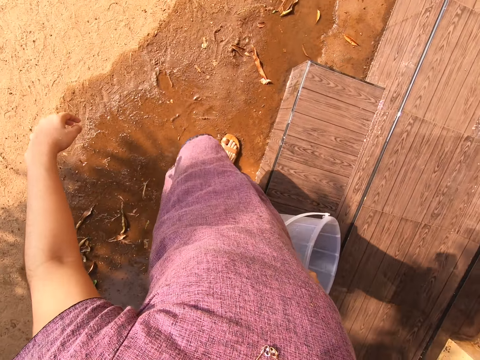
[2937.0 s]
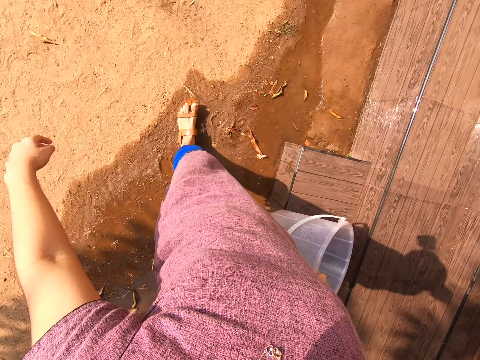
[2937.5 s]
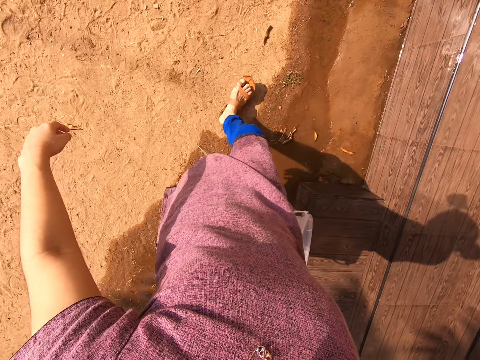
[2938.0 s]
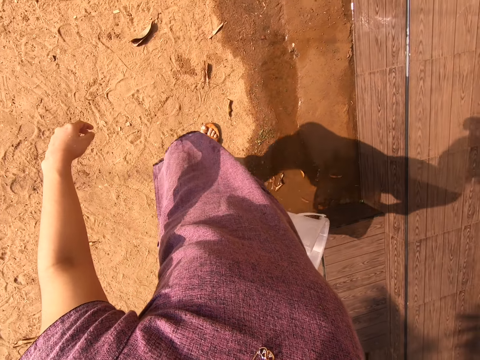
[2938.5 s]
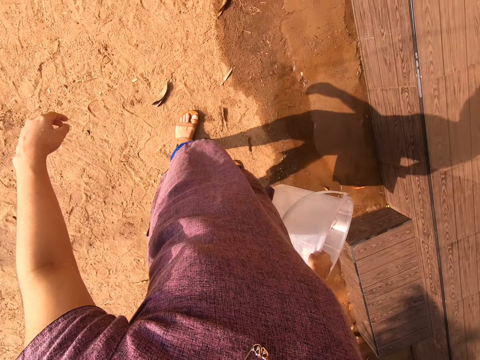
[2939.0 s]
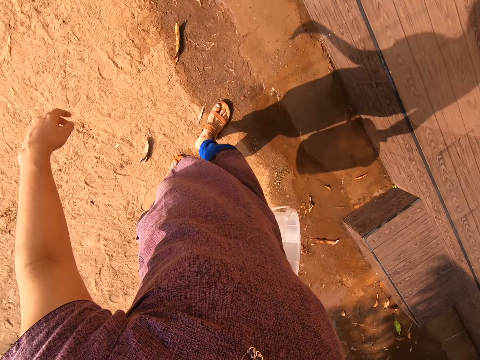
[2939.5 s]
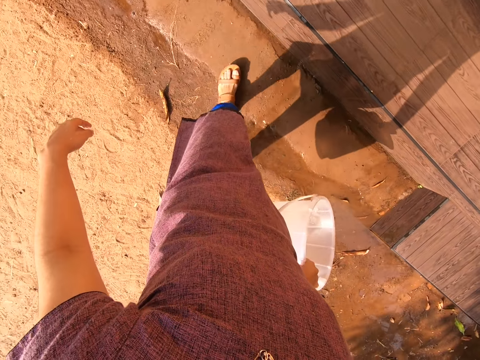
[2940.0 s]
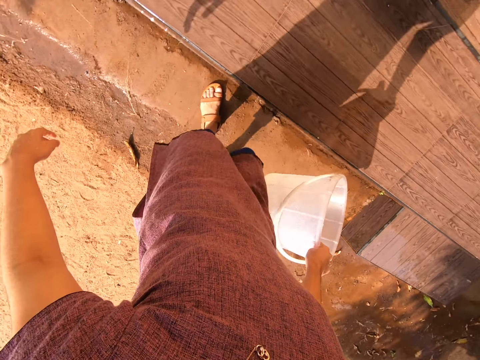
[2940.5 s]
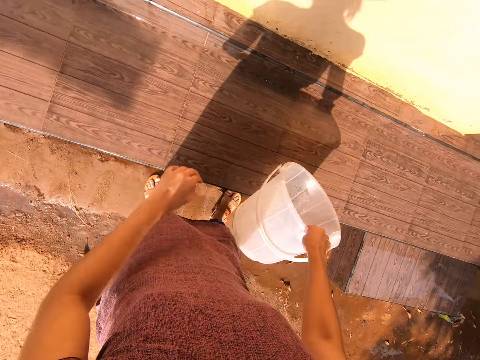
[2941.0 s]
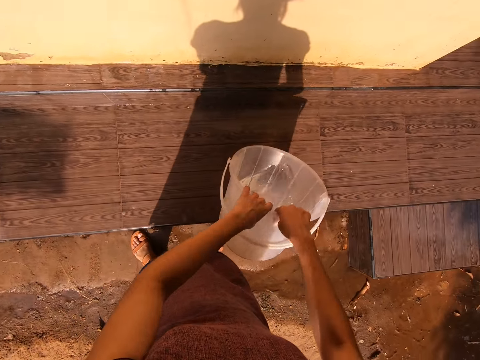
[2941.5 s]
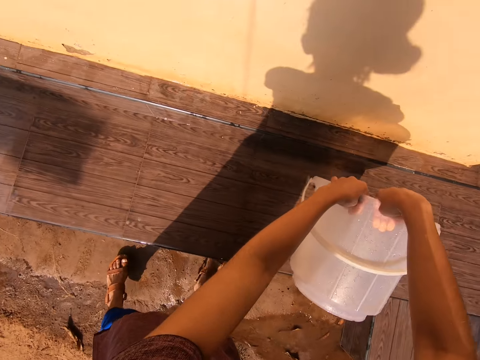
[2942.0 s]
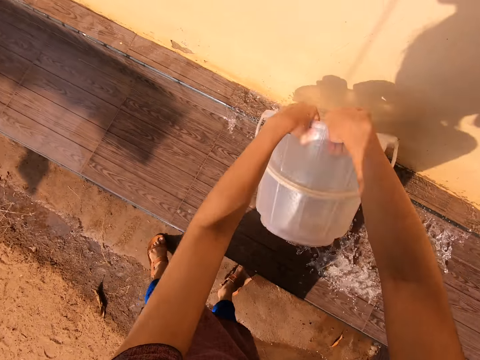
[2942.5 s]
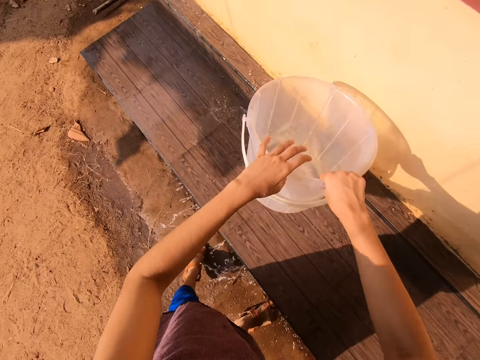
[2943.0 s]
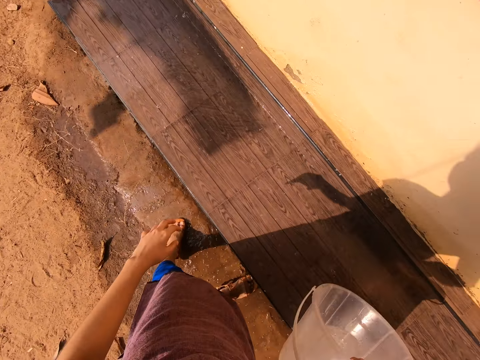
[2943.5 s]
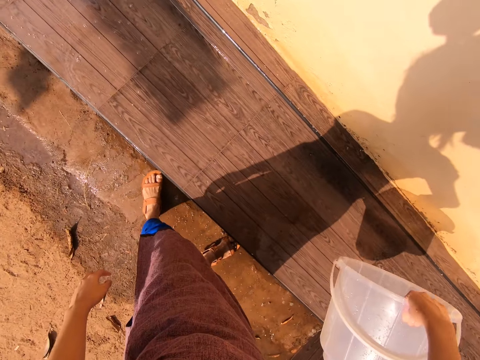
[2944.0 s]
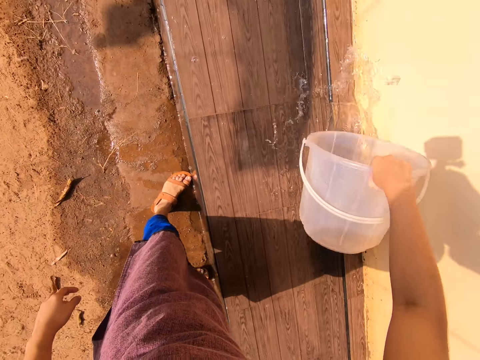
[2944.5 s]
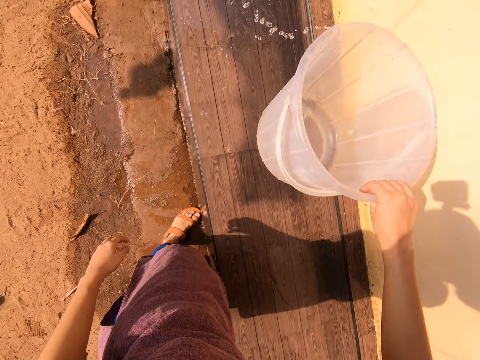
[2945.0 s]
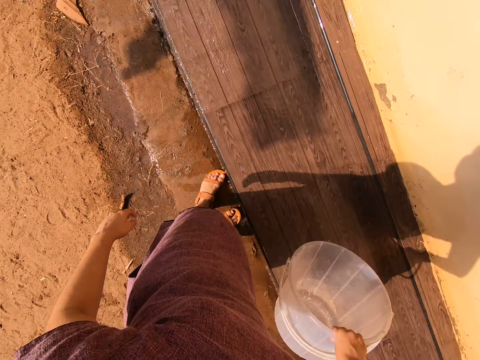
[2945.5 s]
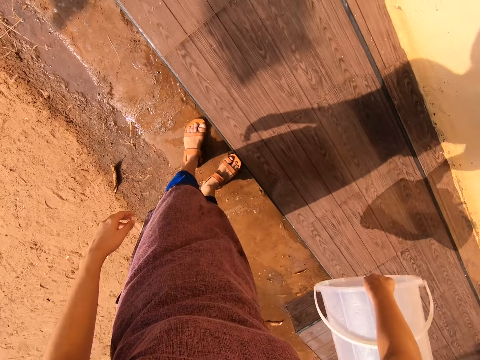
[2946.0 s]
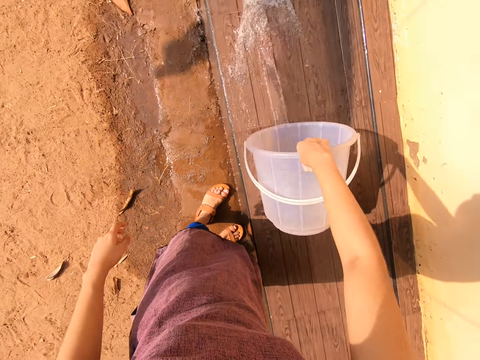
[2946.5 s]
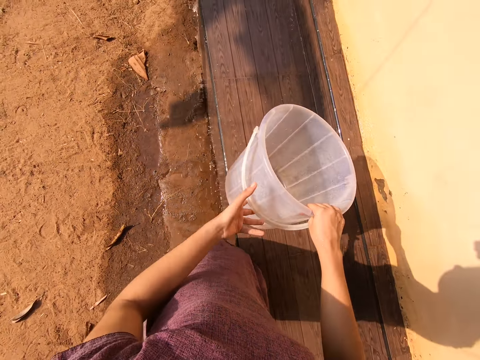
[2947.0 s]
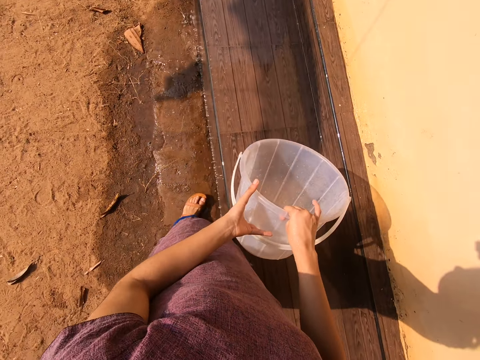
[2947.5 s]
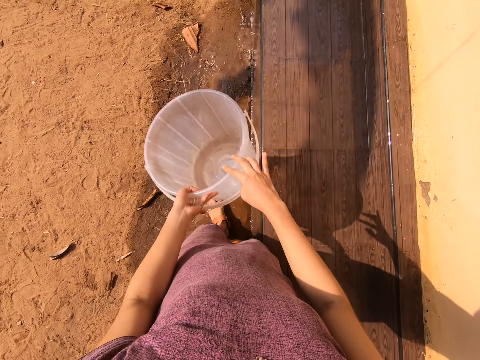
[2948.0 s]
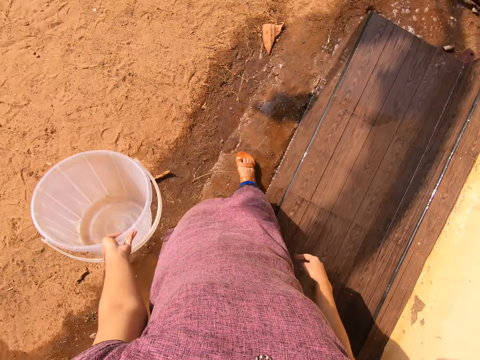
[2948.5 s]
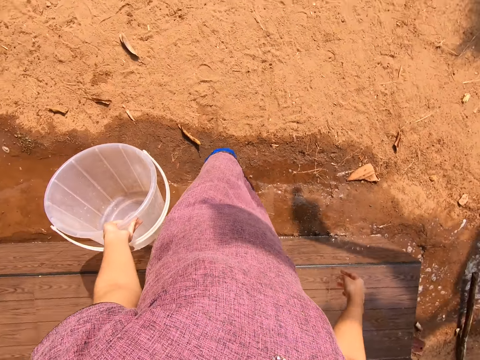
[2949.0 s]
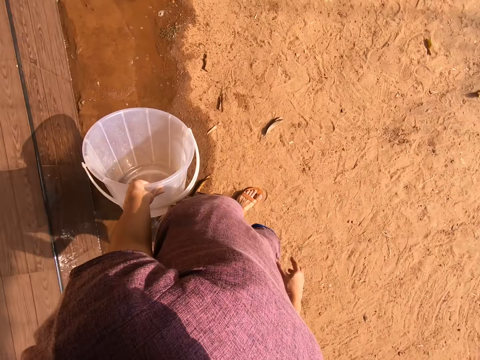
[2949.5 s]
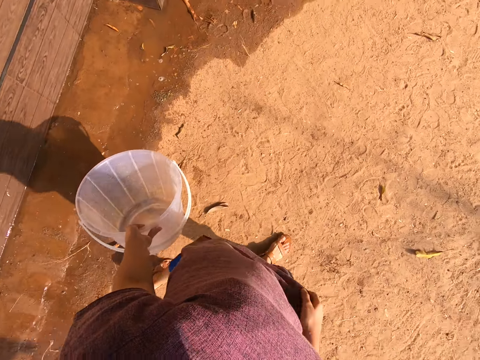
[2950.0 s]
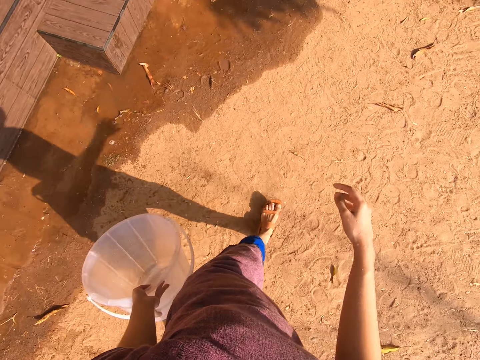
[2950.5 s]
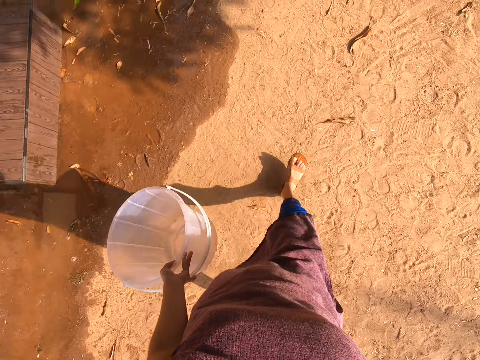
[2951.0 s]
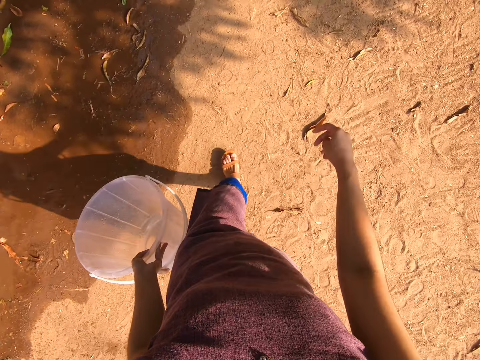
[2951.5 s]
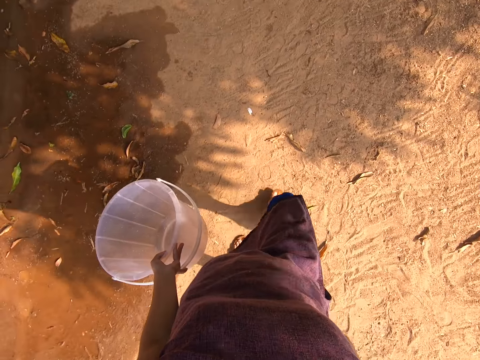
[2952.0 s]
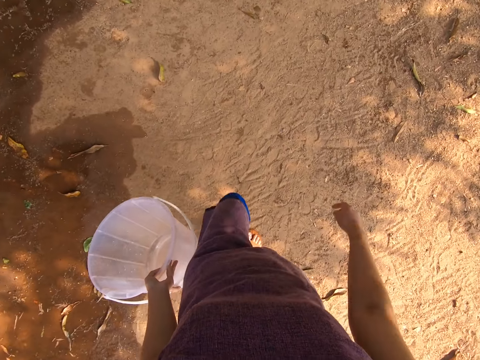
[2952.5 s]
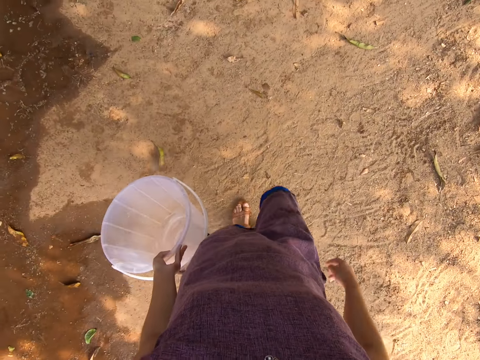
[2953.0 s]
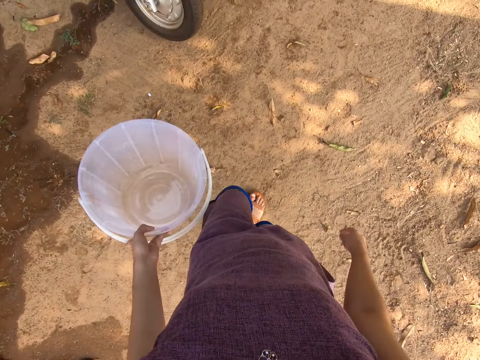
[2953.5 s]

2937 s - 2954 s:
The camera wearer cleans the platform with water in the bucket in her hands. She removes her left hand from the bucket. She cleans the platform with water in the bucket in her right hand. She passes the bucket to her left hand. She walks towards the tap.

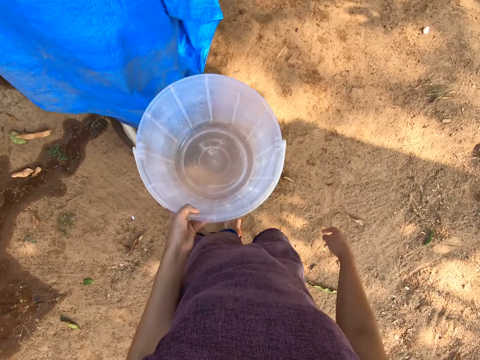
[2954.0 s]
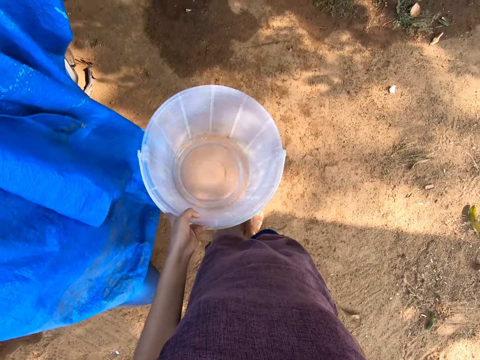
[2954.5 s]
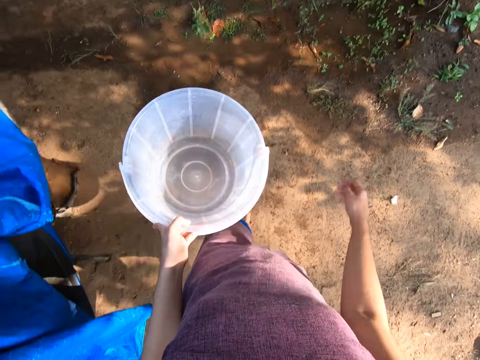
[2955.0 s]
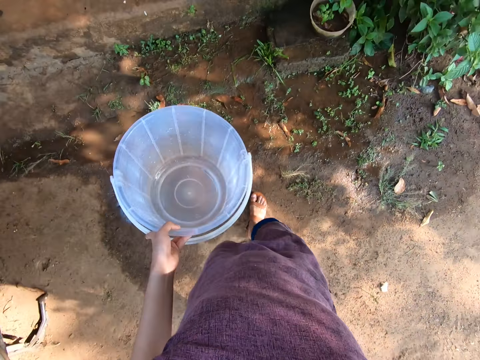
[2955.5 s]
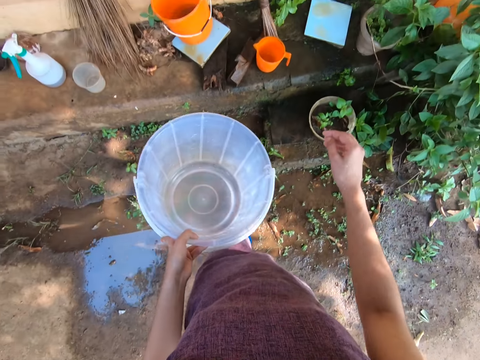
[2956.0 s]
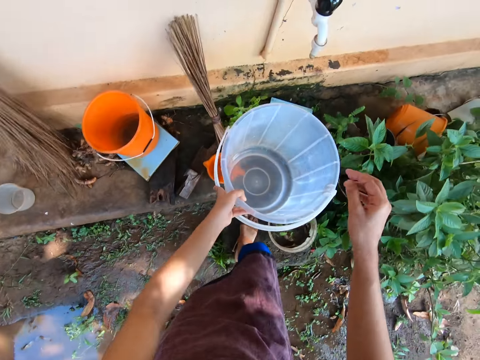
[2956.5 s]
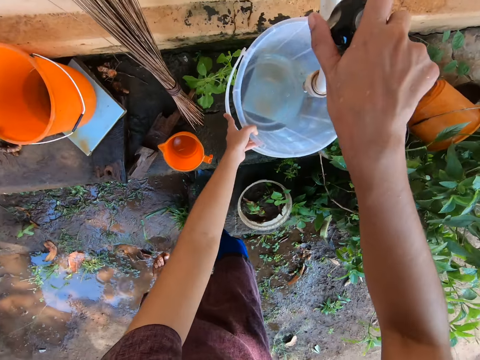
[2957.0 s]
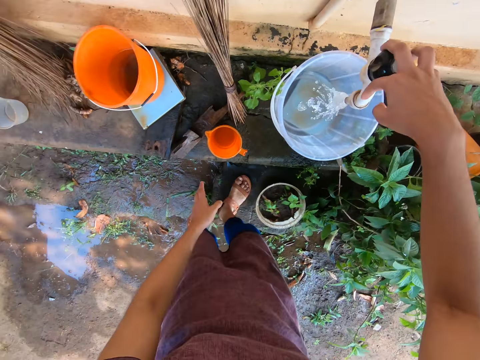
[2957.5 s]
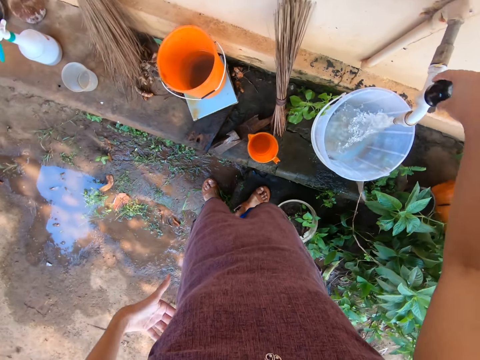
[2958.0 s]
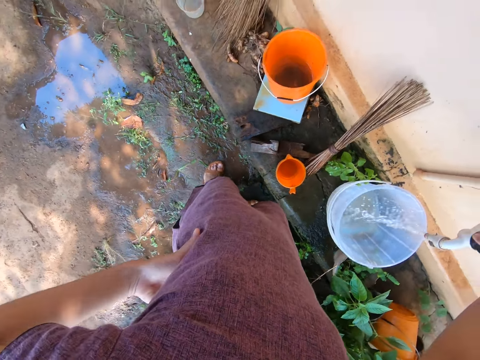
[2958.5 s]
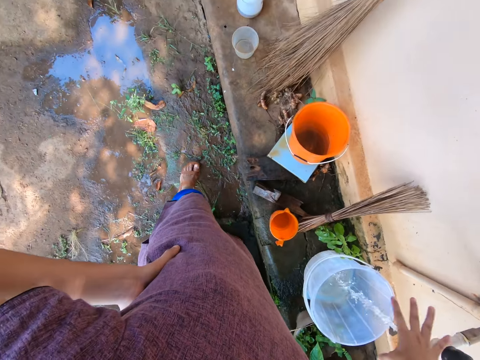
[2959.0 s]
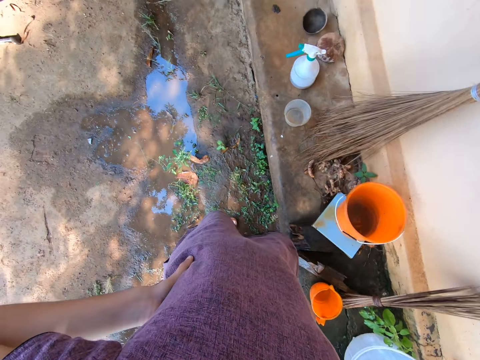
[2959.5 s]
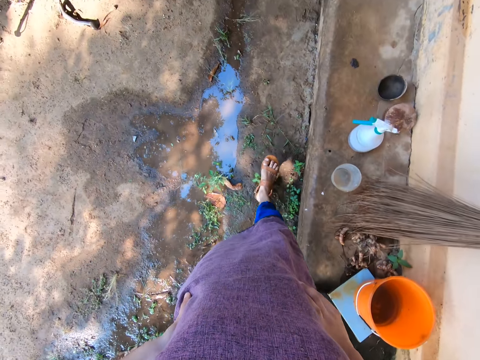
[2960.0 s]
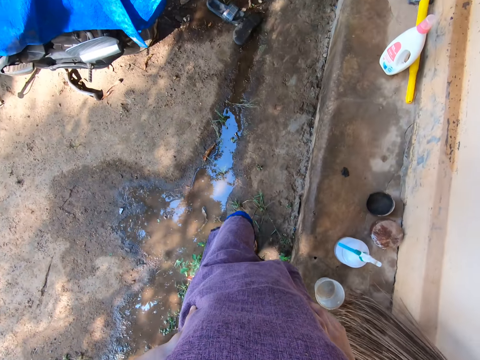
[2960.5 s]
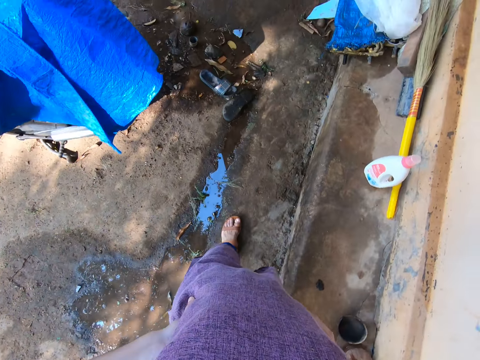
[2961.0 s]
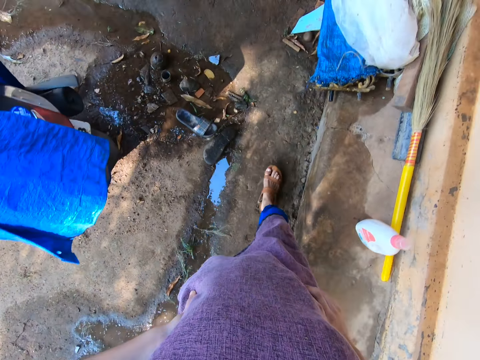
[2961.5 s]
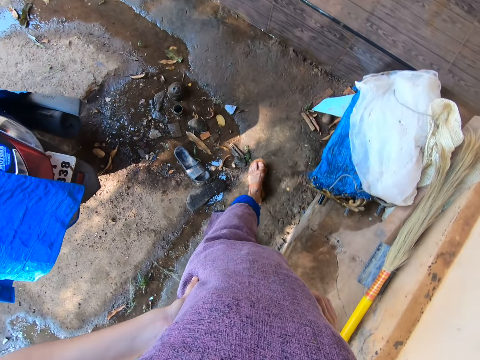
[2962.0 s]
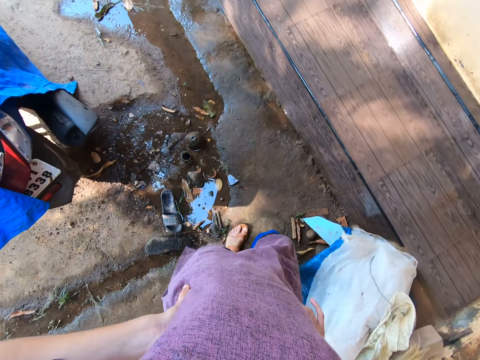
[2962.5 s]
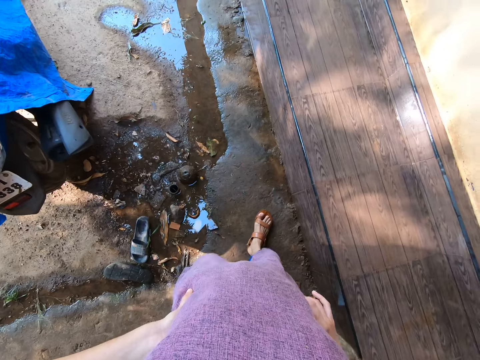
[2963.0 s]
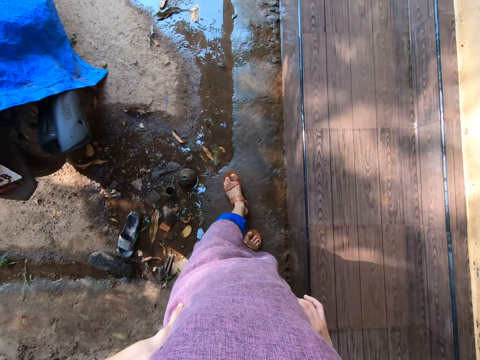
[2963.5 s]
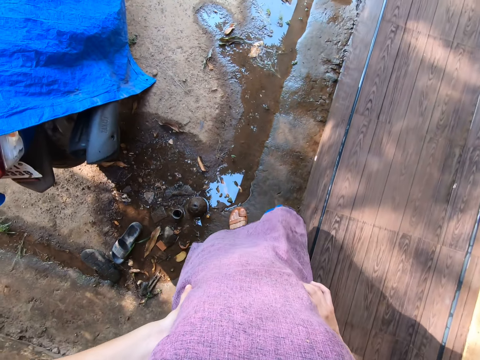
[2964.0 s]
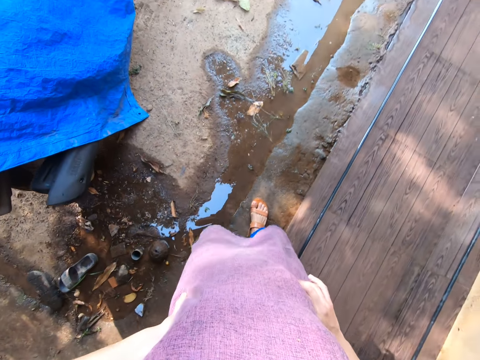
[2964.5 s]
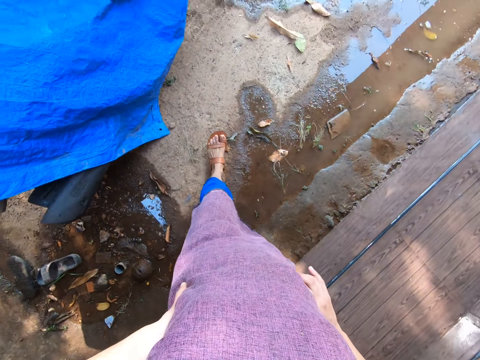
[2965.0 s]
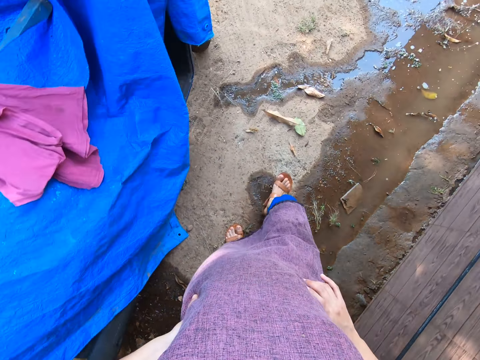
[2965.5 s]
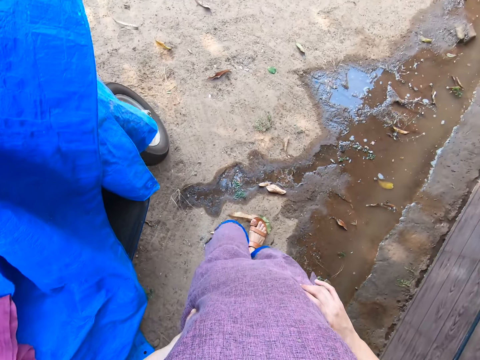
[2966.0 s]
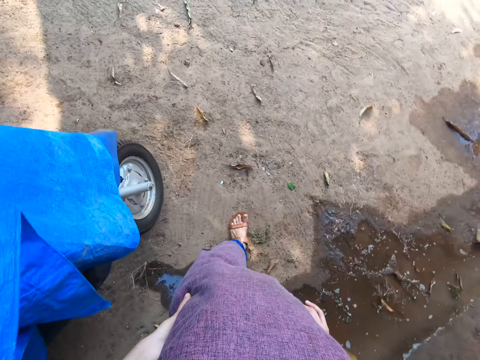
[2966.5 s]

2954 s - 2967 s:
The camera wearer opens the tap with her right hand. She places the bucket below the tap with her left hand. She fetches water into the bucket from the tap. She places her left hand on her waist. She places her right hand on her waist. She walks away from the tap.
